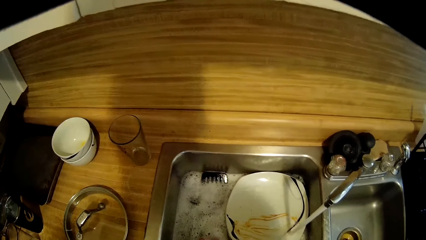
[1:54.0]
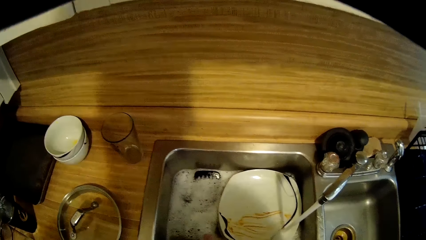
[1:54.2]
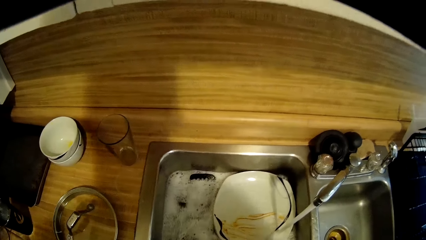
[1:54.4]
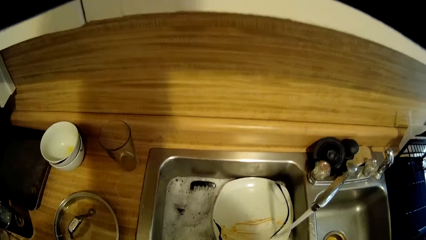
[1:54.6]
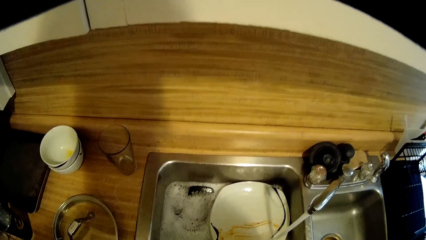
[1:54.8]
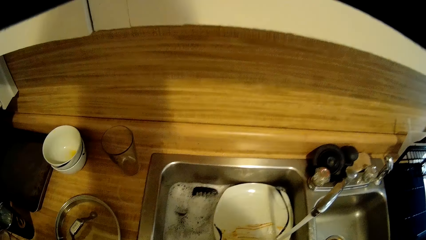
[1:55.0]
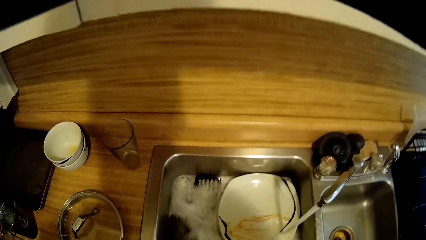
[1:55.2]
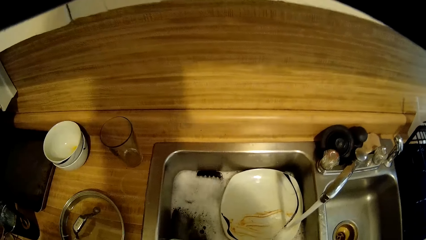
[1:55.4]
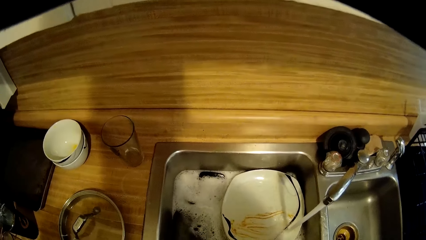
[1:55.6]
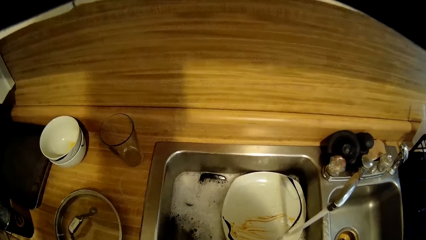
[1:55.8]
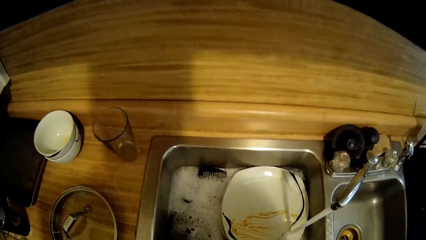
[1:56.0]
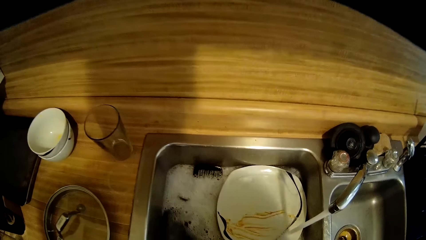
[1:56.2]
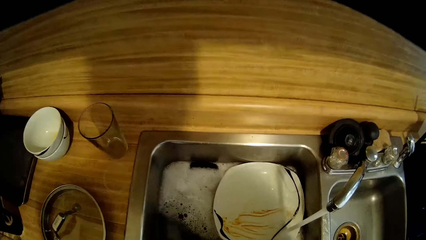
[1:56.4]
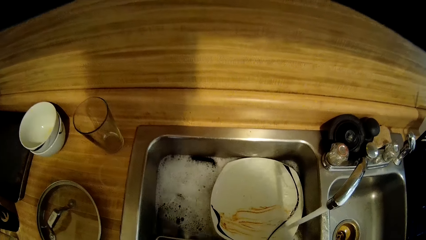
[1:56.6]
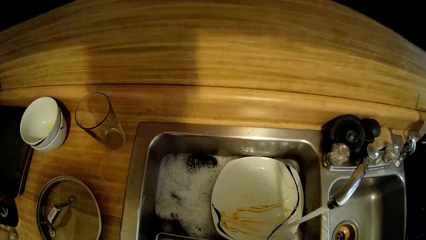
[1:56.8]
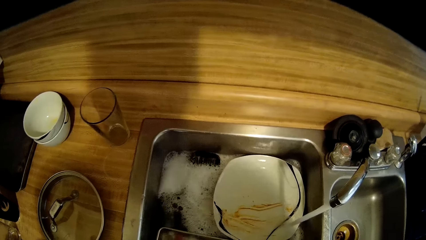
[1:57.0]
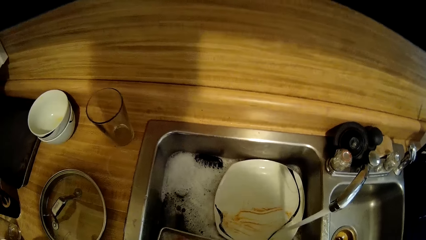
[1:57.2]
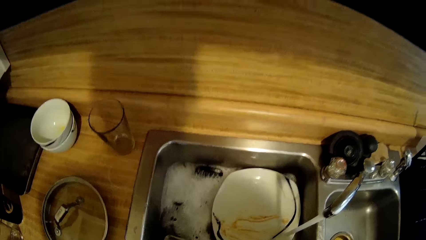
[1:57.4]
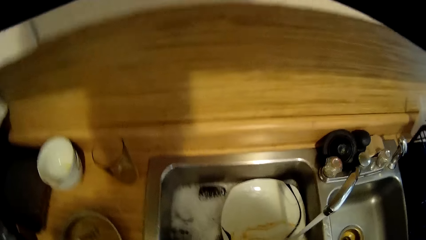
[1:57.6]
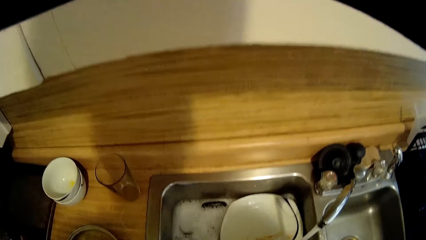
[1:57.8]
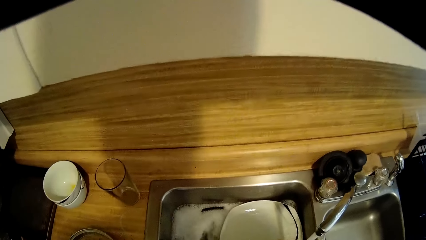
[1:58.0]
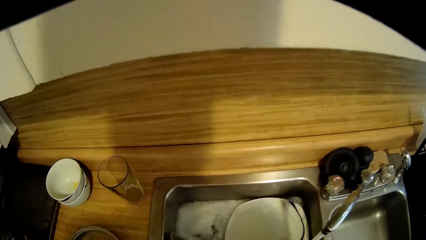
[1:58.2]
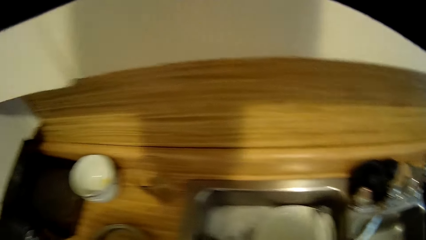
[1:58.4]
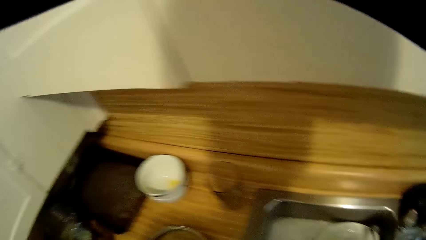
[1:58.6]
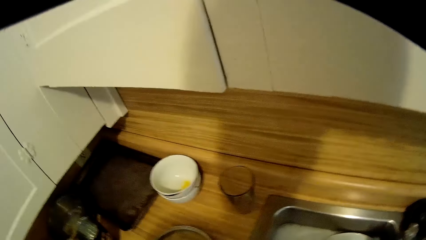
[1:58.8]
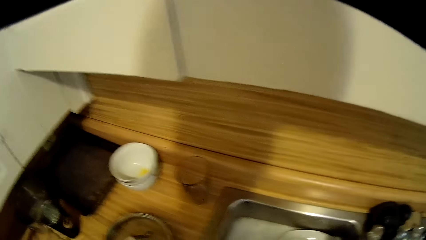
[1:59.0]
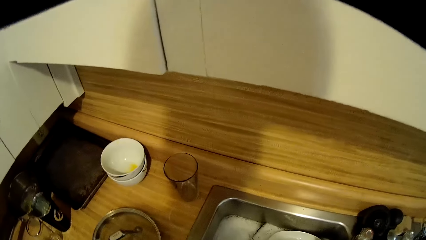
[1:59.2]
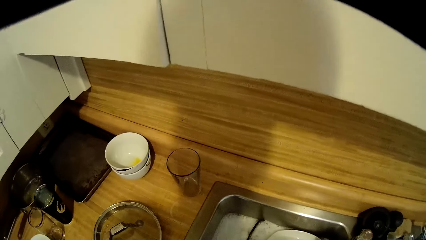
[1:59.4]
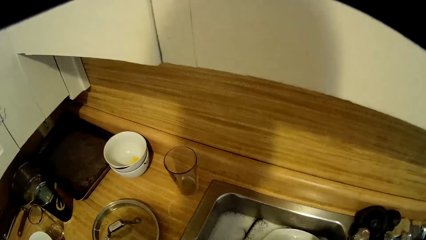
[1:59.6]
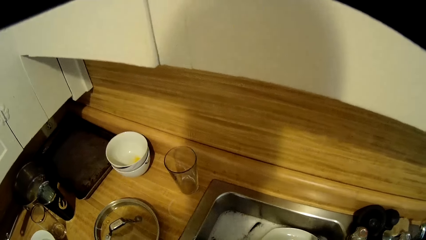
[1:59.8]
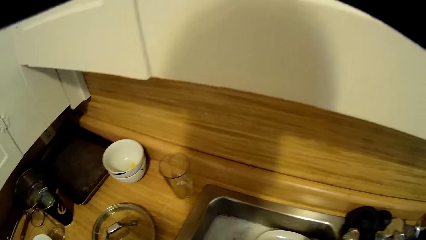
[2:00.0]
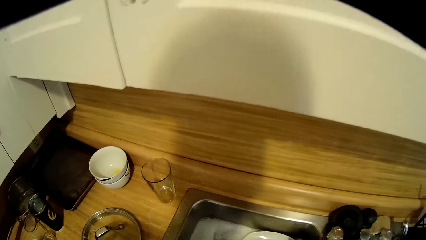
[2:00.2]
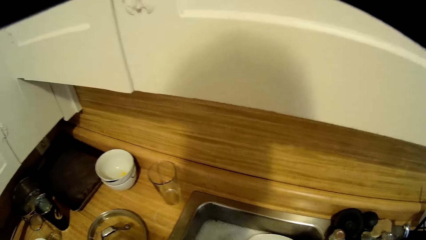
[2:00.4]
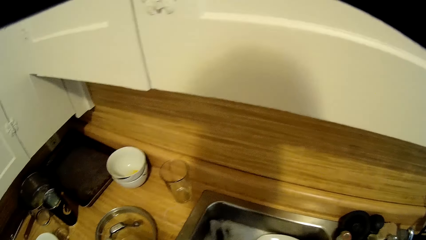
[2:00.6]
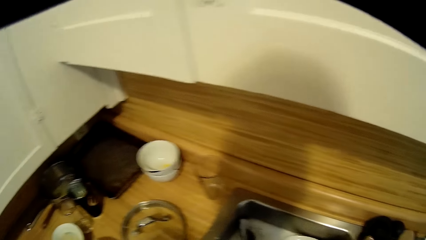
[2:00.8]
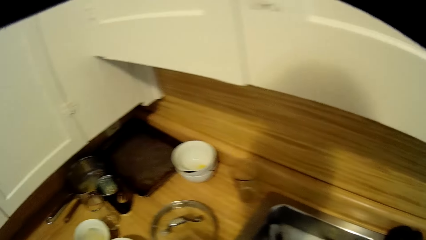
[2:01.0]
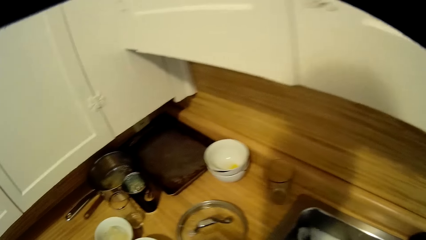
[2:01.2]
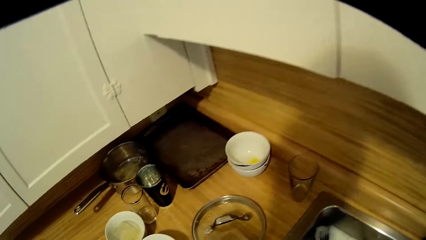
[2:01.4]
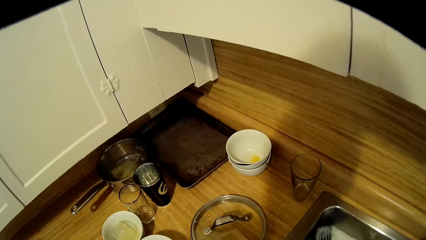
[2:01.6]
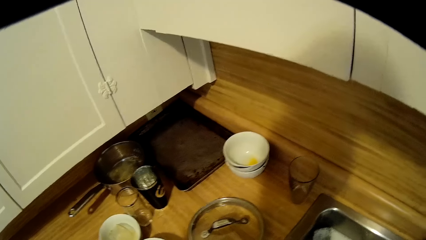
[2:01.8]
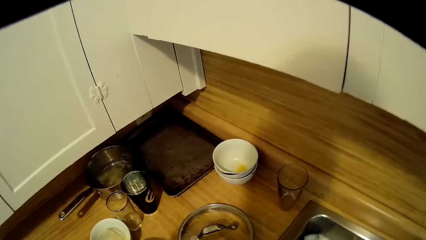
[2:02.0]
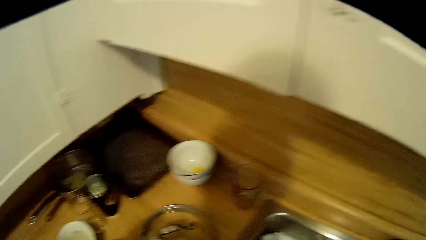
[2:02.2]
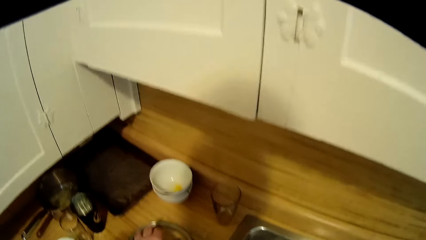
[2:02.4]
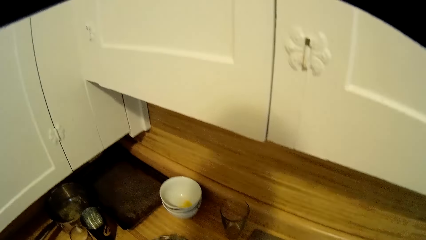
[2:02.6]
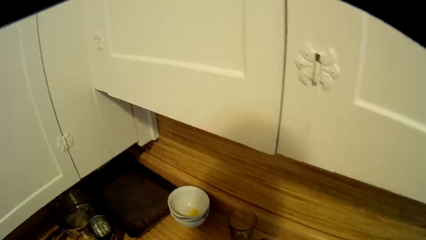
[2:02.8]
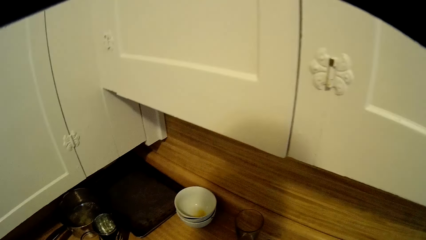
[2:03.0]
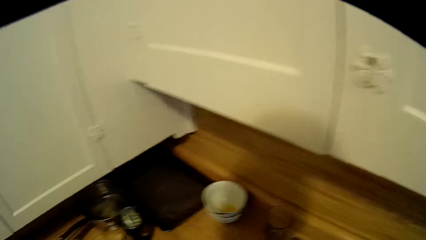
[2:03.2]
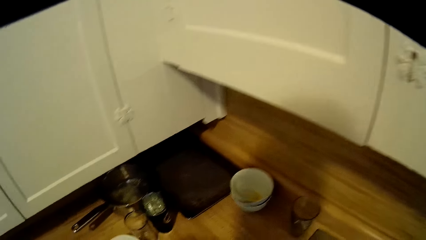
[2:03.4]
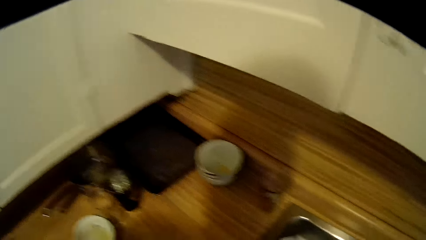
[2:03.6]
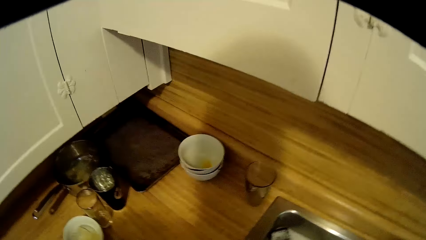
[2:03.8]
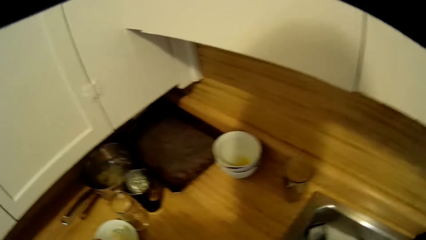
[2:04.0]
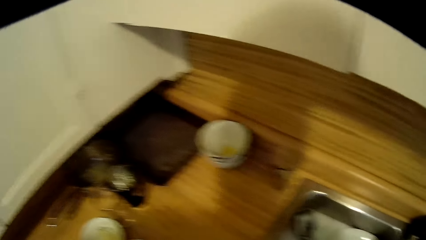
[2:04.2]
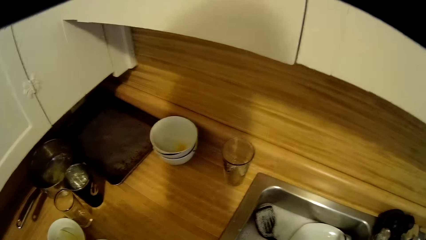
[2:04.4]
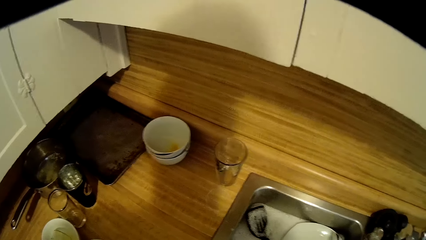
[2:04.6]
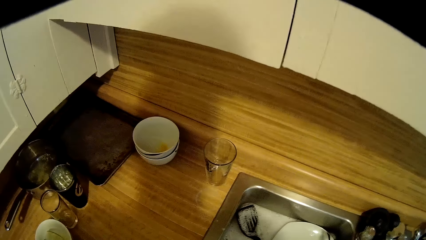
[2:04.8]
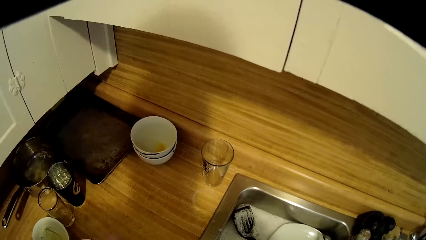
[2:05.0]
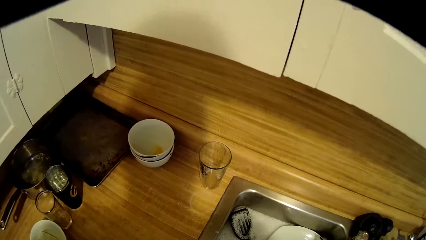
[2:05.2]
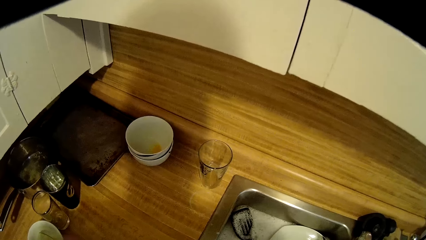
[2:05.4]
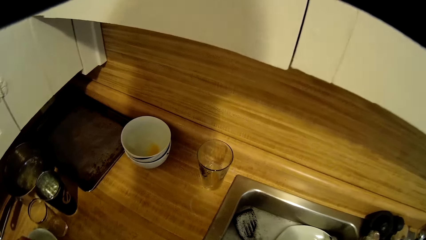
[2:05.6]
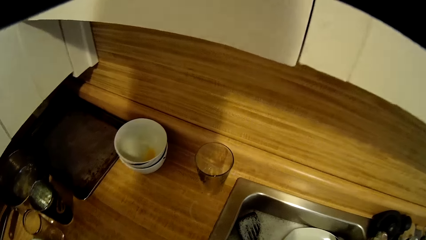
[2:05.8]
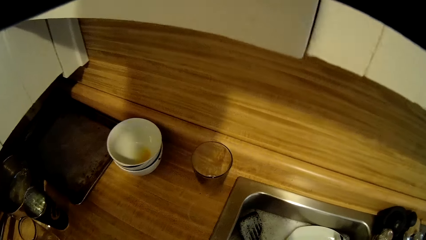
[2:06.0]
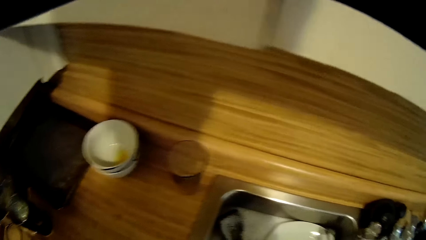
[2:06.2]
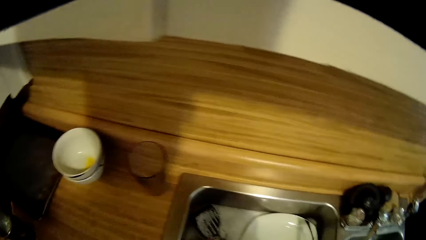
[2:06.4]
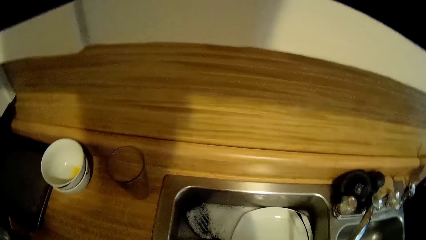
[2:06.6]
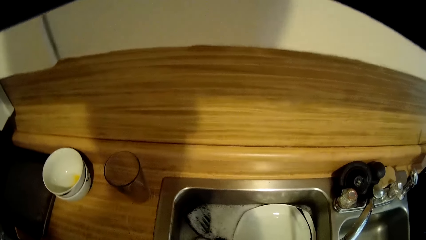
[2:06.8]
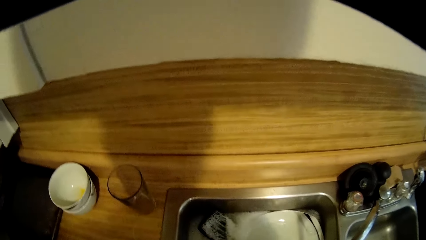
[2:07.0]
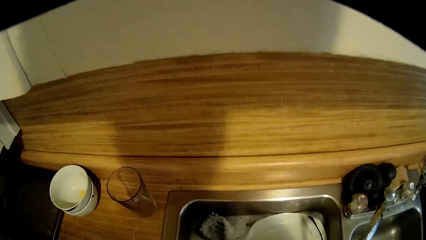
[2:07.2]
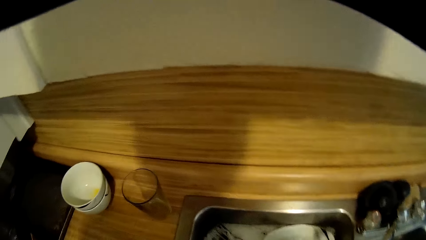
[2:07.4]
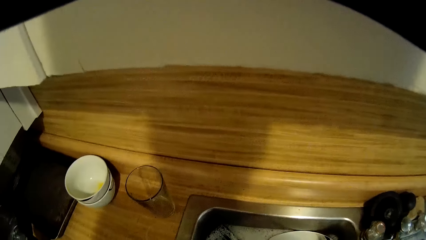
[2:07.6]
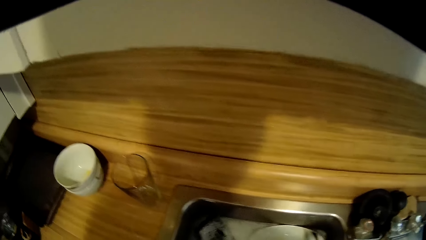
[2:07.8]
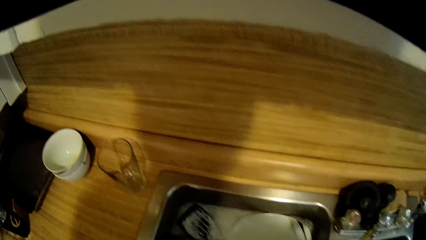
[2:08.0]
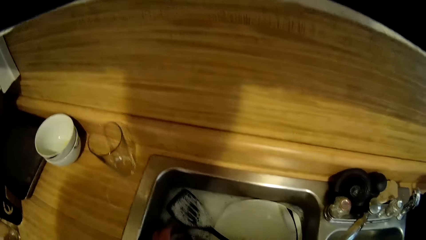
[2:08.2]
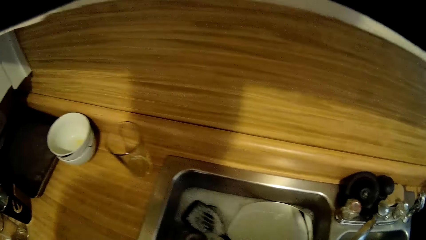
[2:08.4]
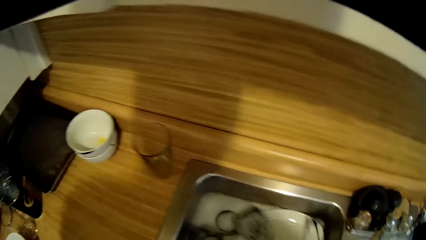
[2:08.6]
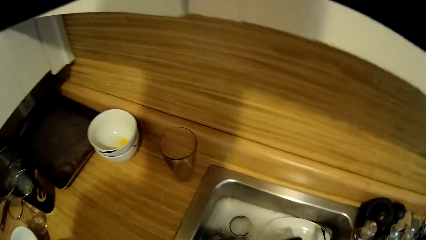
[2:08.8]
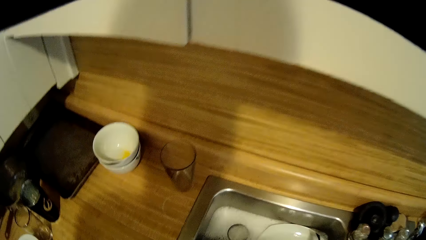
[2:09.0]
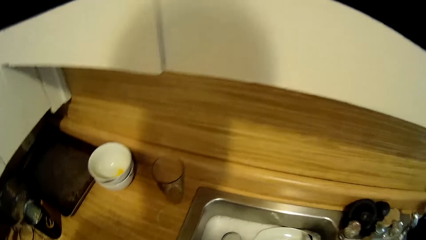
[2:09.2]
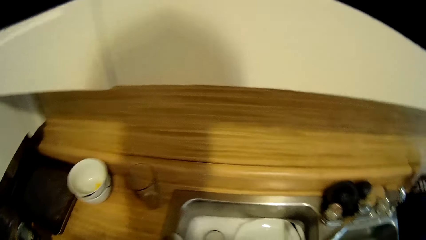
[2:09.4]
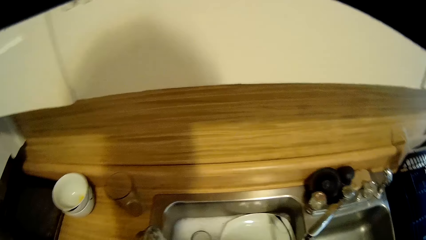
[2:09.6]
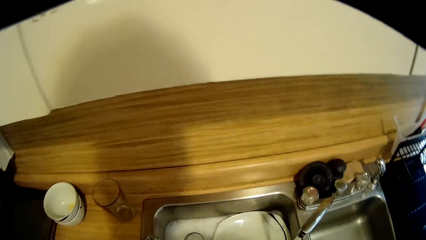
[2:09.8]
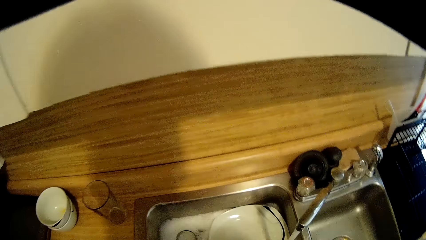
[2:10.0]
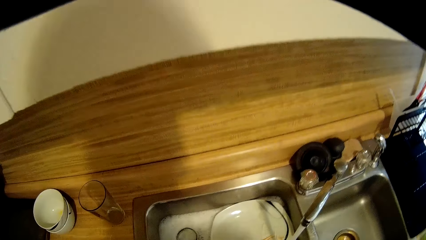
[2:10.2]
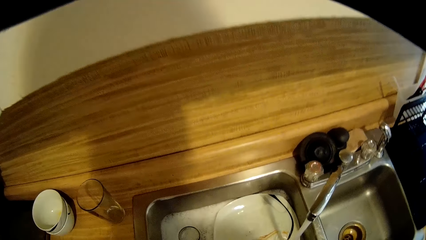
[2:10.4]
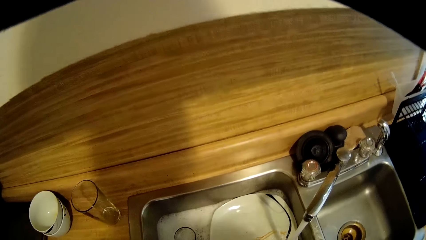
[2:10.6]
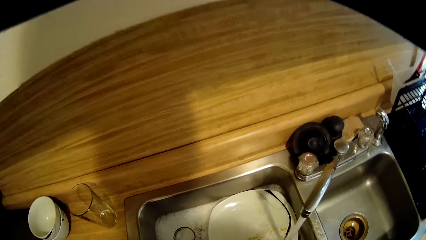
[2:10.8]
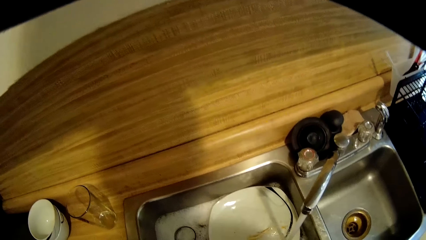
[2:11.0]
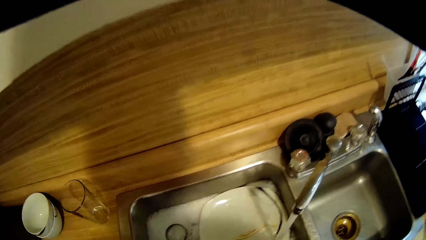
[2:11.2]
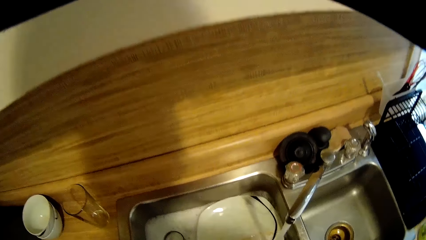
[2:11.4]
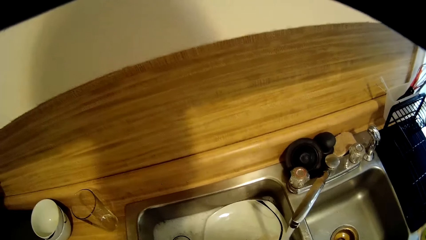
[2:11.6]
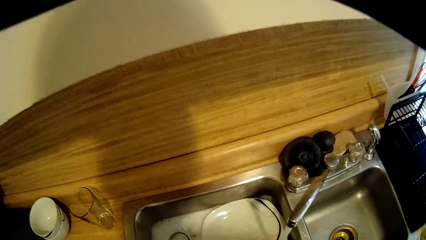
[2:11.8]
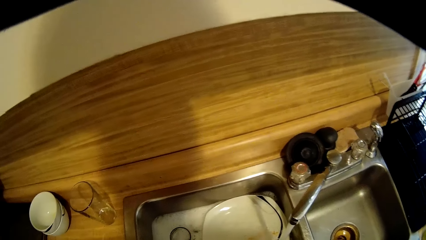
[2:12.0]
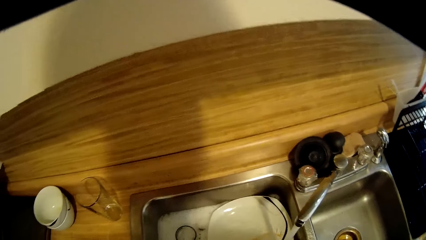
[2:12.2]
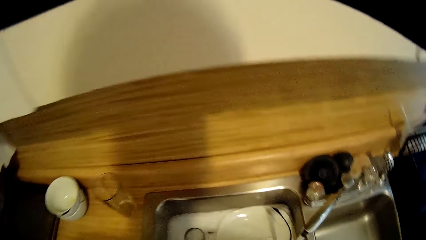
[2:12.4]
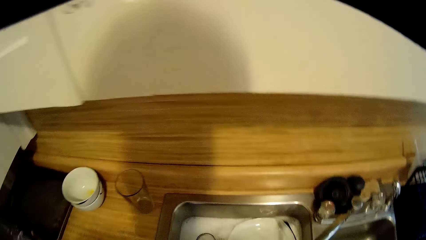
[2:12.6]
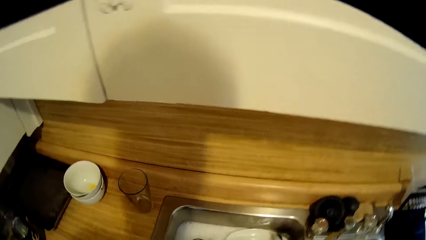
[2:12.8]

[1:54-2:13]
The camera wearer looks around. They lift the spatula. They wash the spatula.
